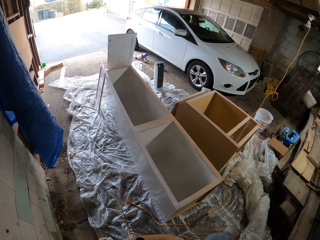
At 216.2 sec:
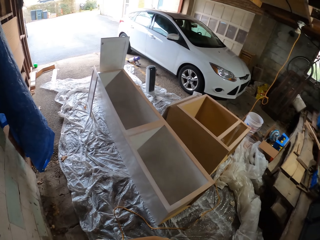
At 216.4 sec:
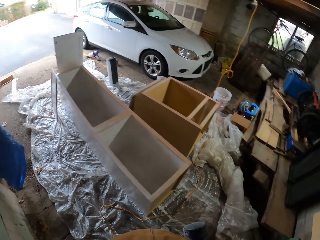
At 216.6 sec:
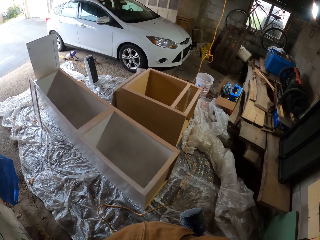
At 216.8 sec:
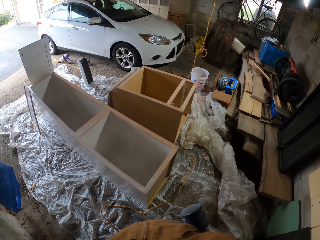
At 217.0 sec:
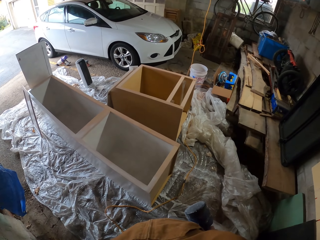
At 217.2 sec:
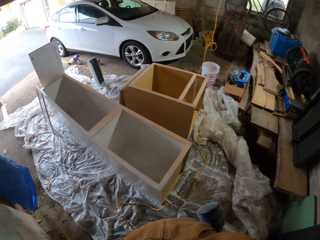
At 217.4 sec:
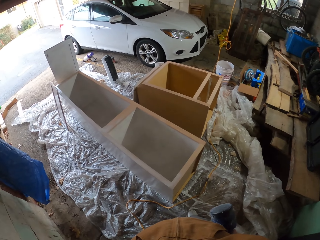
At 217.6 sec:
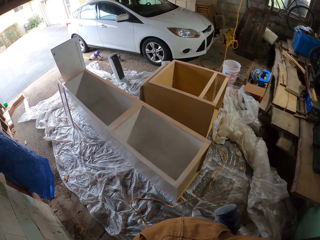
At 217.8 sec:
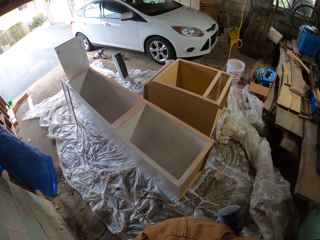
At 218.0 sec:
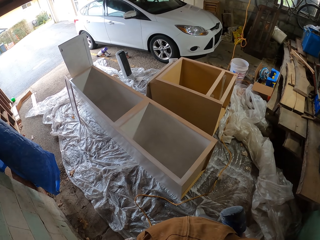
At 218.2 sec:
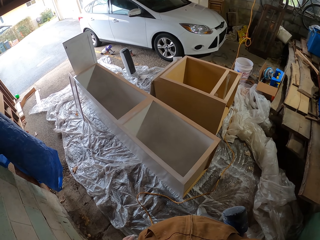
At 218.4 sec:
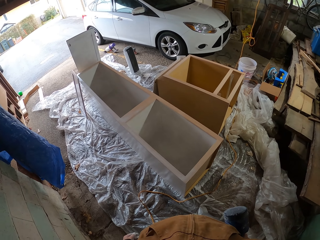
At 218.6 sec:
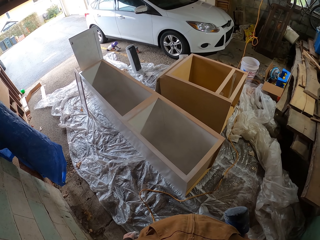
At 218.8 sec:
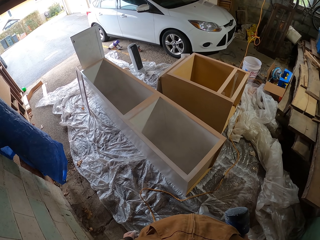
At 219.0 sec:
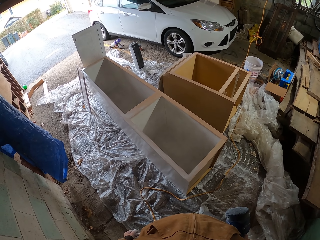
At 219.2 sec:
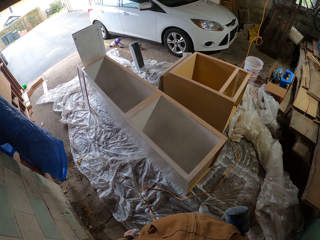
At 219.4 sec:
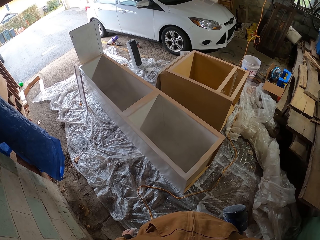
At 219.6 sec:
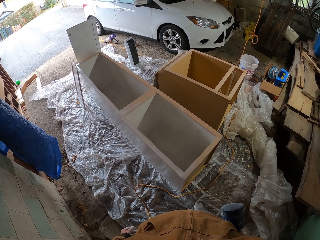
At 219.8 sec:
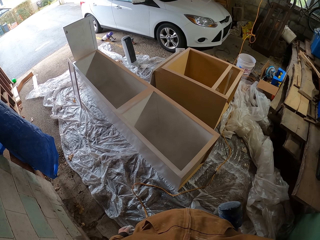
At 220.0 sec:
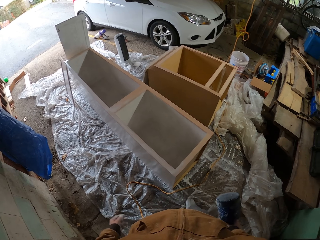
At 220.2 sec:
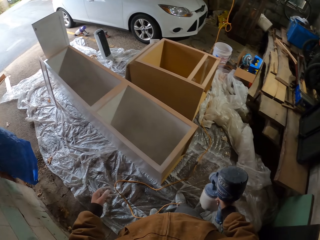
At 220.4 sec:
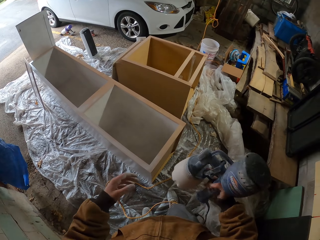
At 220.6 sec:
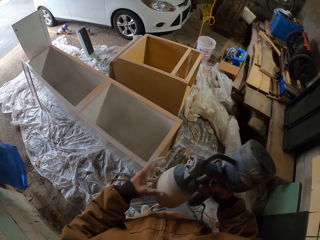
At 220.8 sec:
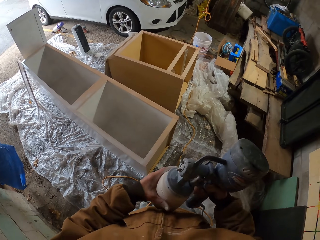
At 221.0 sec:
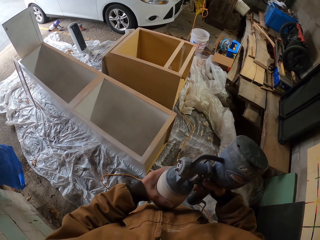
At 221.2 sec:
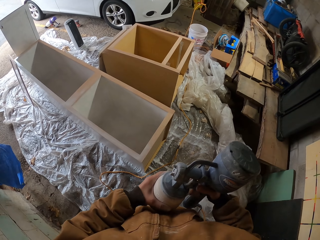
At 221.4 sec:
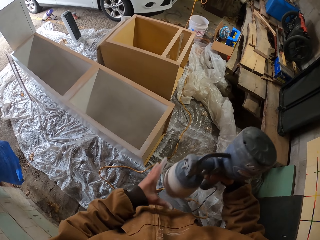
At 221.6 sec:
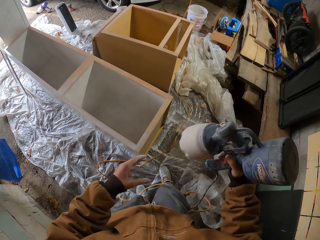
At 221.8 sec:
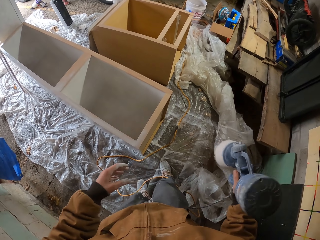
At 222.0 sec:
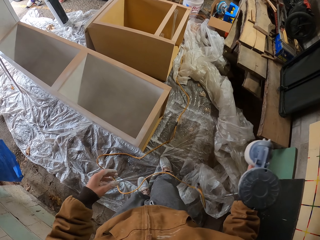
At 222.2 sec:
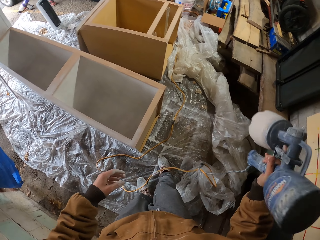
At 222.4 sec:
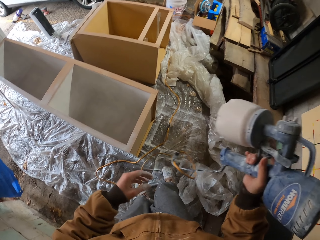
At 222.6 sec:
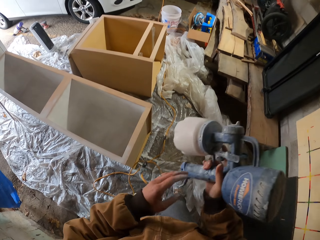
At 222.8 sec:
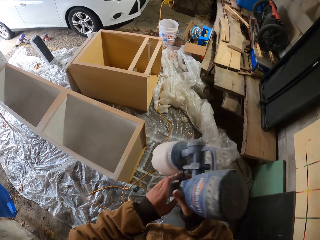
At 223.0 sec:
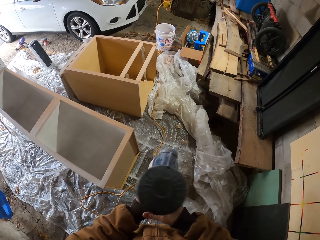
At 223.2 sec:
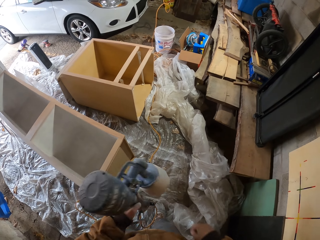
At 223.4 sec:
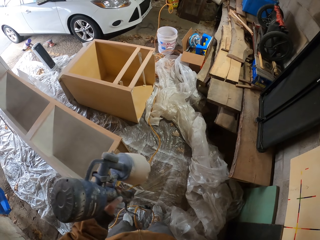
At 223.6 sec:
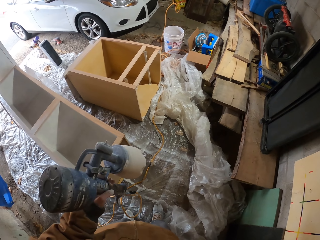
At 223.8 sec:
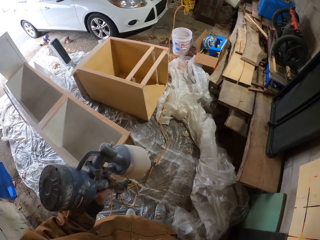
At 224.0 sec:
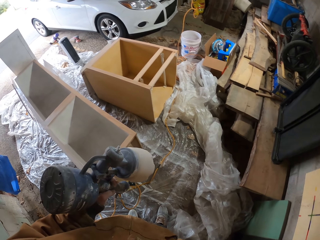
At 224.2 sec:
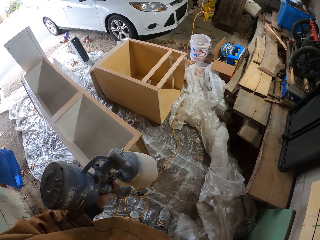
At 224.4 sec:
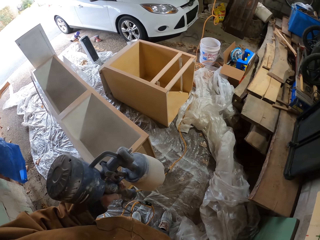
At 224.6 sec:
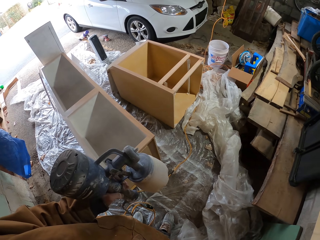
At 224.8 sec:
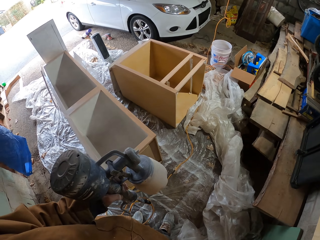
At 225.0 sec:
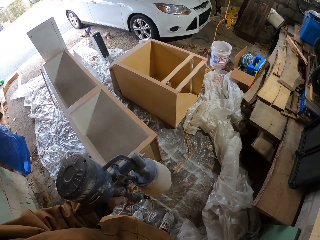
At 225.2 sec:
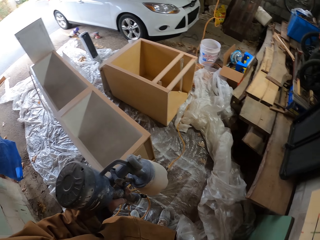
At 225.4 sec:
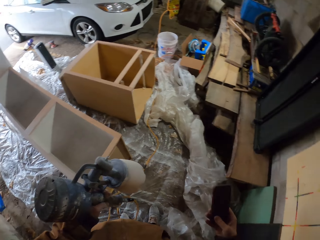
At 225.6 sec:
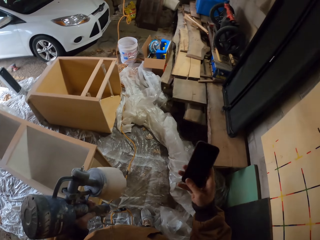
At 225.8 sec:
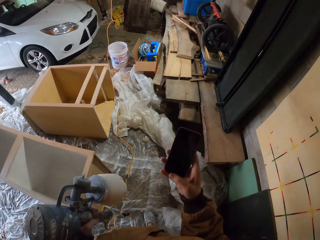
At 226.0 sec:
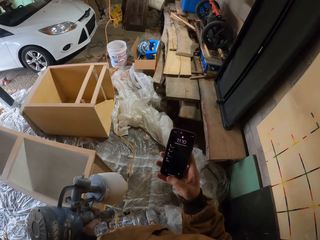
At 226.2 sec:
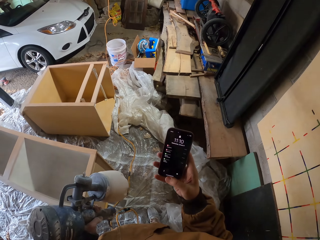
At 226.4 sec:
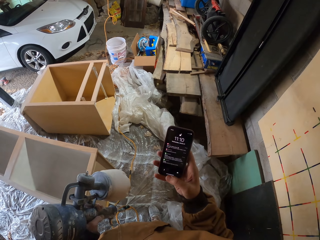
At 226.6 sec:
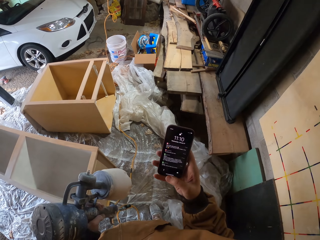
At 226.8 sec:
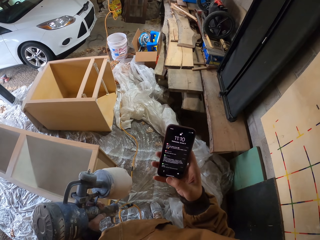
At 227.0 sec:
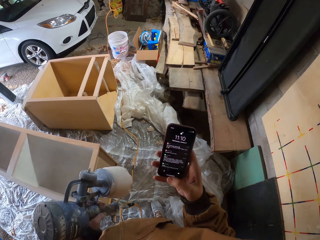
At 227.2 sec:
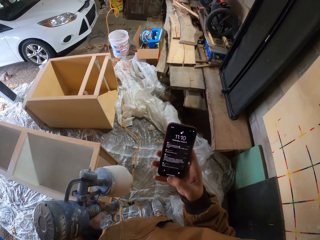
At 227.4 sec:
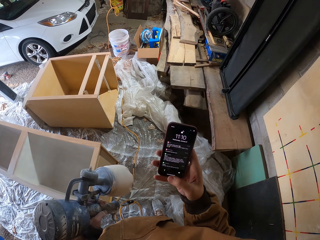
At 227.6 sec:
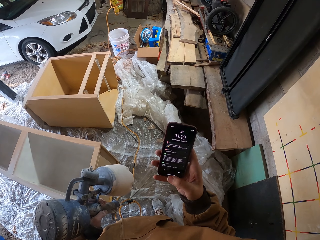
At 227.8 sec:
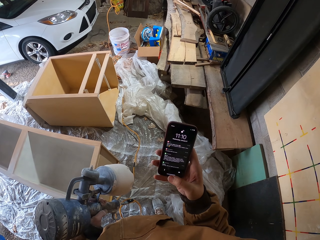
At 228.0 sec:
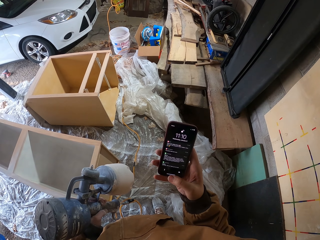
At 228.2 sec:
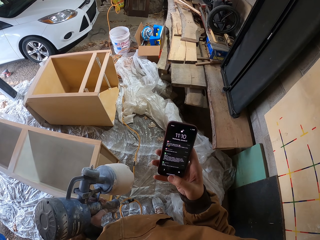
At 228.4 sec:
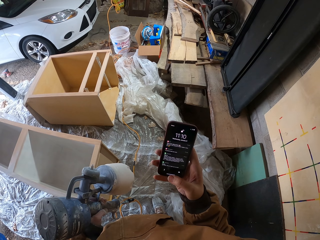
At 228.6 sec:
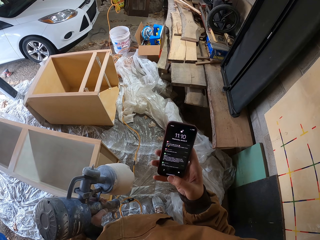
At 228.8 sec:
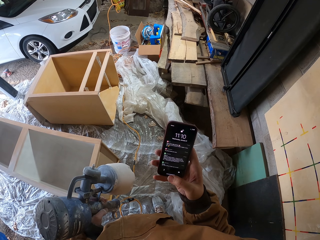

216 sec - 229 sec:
The camera wearer lowers the spray gun. They look on. They exchange the machine.

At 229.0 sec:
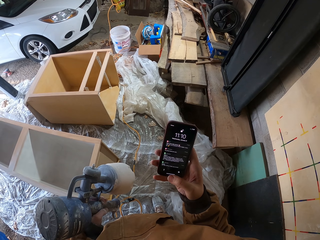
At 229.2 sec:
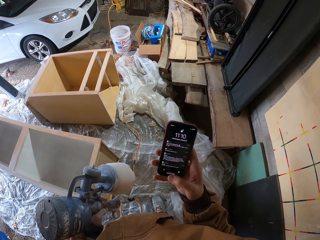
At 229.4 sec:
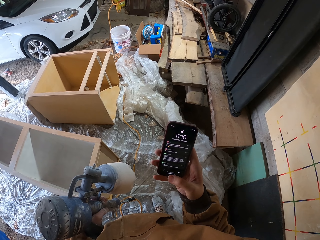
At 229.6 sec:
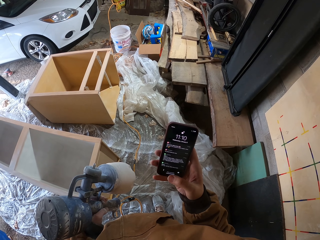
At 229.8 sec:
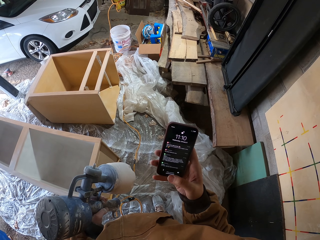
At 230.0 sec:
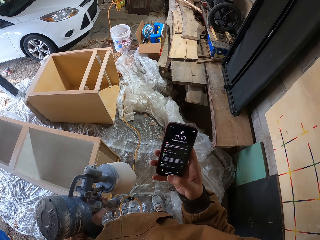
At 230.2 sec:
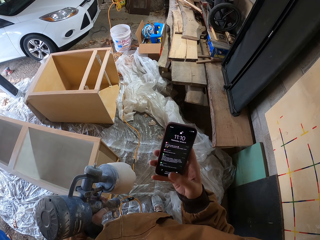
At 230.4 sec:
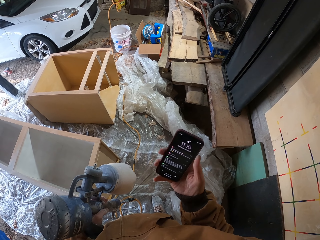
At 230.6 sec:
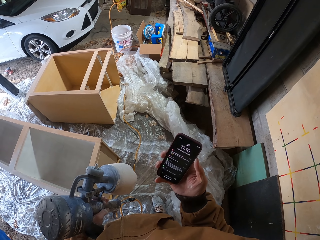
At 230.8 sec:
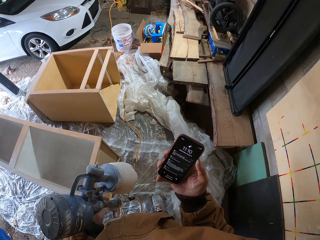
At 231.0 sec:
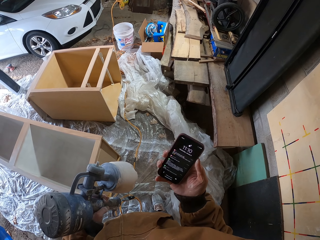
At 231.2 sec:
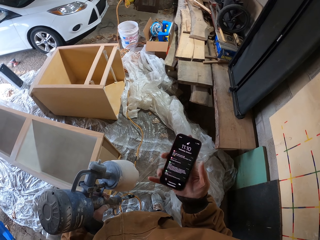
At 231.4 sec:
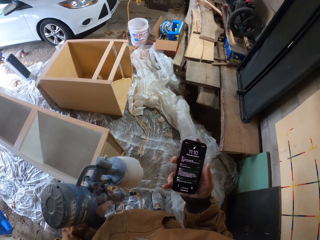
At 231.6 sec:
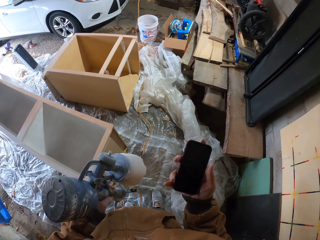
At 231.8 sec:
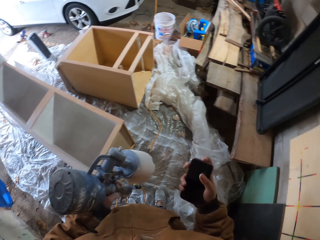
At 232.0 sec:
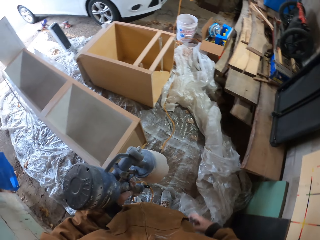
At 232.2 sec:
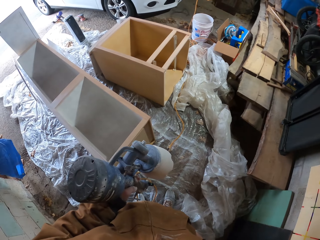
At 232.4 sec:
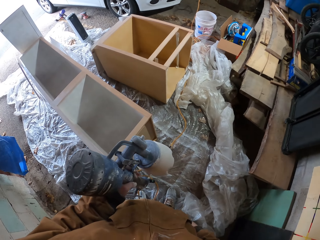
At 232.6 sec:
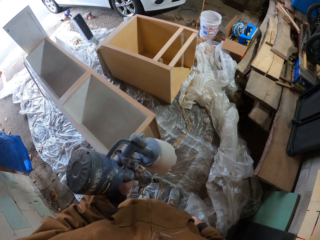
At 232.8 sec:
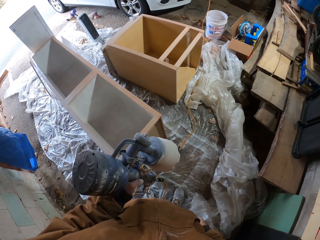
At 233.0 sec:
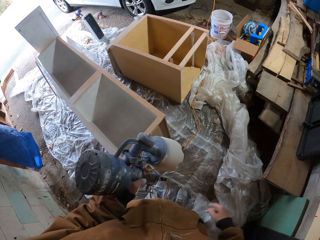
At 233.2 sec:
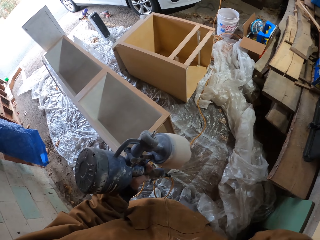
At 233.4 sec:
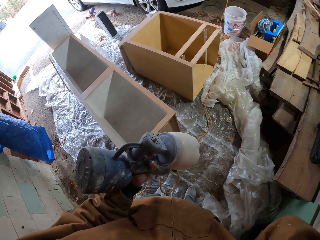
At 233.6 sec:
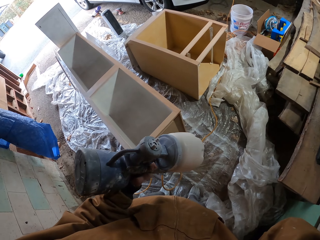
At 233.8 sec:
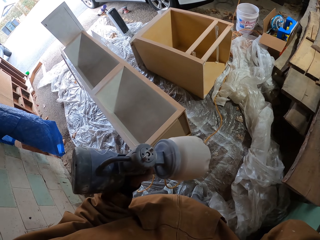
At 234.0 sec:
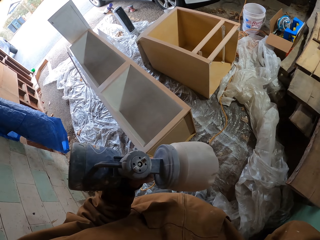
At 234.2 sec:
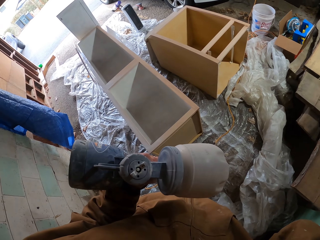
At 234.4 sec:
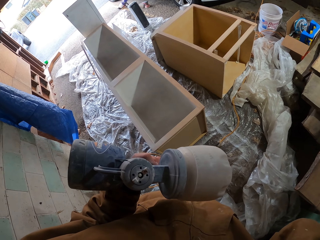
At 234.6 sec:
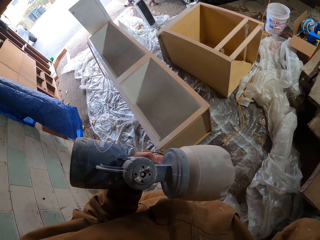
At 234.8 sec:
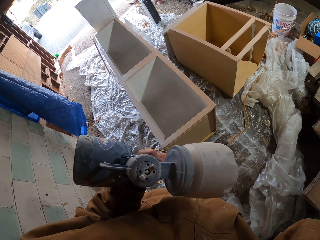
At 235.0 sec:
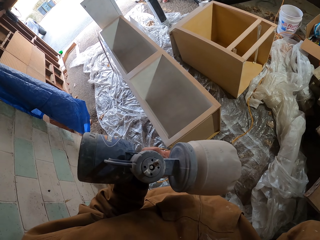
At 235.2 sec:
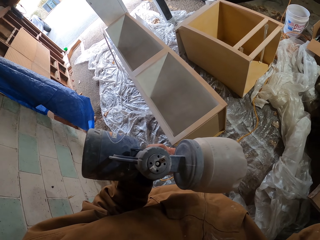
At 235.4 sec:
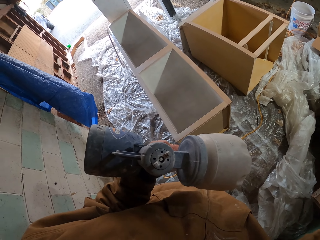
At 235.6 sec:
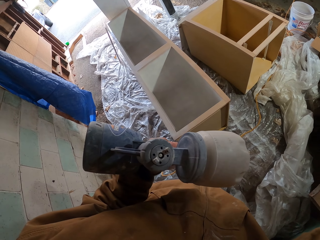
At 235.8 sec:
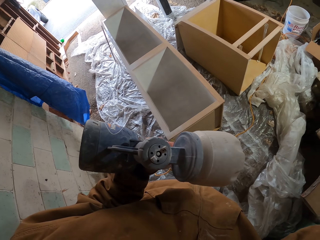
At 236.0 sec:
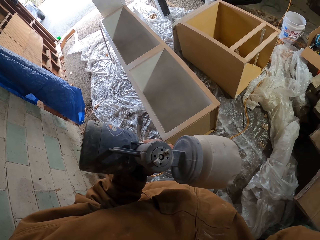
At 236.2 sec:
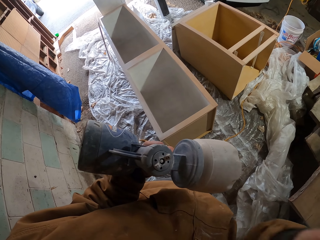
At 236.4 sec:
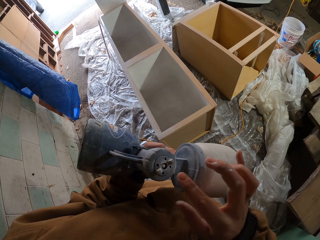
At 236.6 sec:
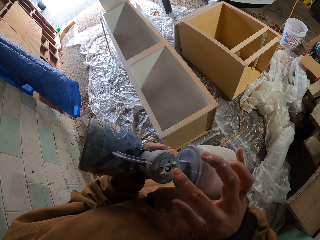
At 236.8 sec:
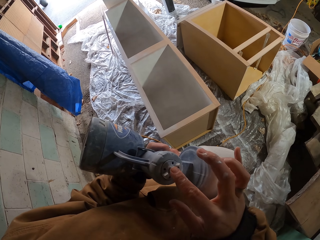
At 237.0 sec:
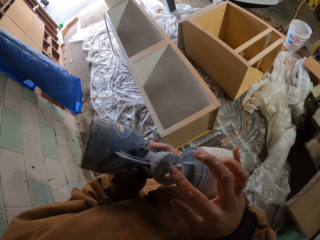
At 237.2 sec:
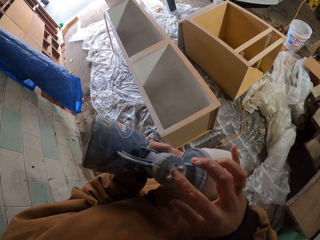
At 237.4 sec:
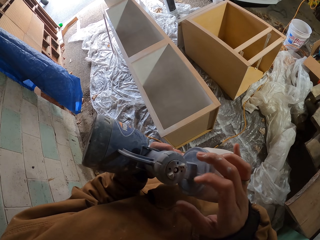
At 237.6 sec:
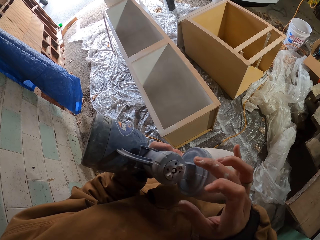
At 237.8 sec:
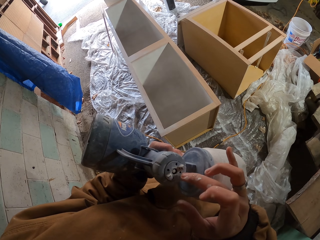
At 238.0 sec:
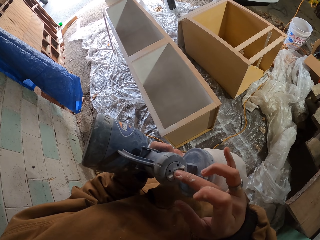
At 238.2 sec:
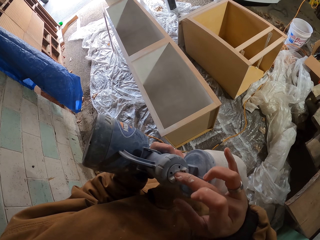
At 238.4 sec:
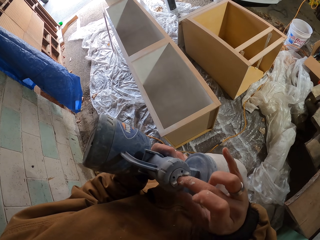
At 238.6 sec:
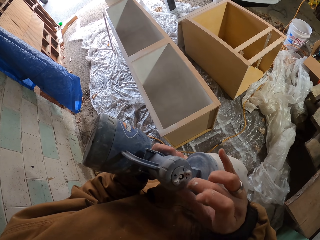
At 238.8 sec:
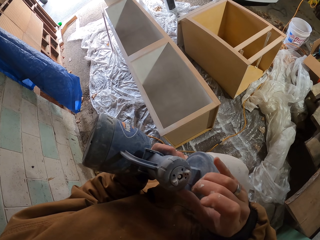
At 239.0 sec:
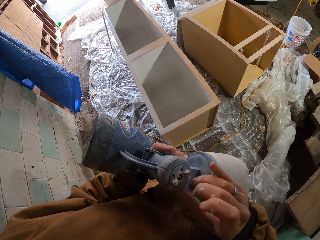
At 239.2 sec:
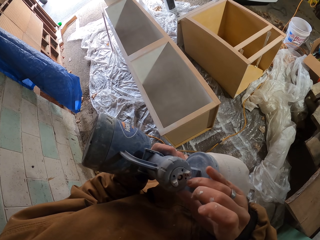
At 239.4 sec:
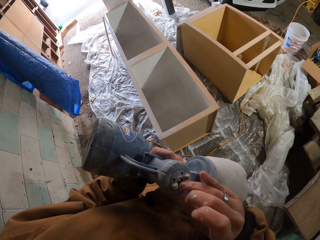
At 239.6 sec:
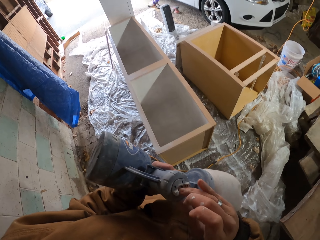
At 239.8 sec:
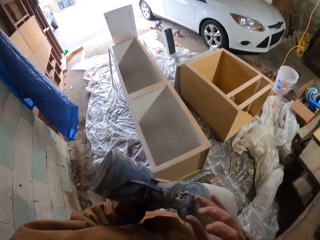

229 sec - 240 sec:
The camera wearer takes the phone from the pocket. They lift the spray gun in hand. They put the phone in the pocket. They look on the spray gun. They press the baton.
